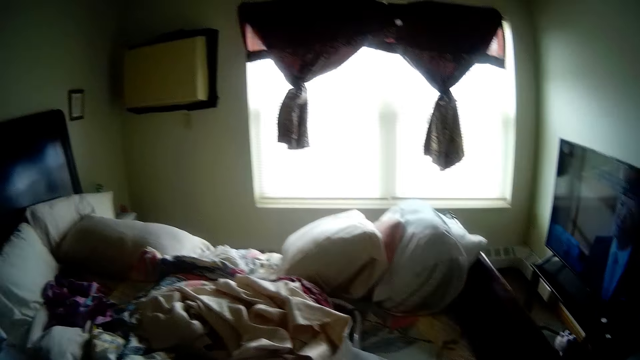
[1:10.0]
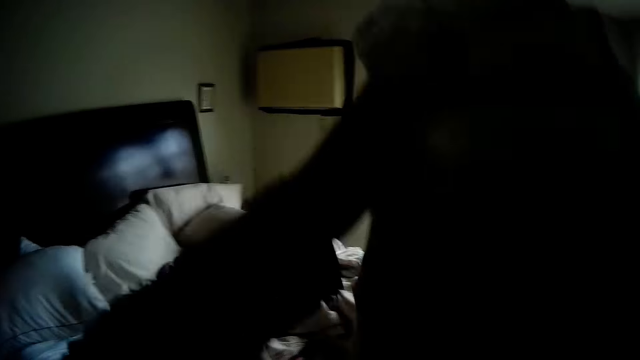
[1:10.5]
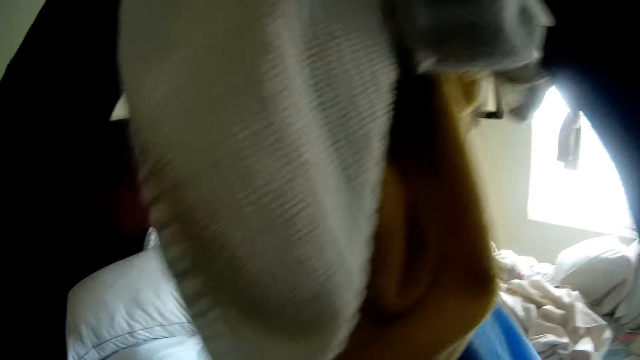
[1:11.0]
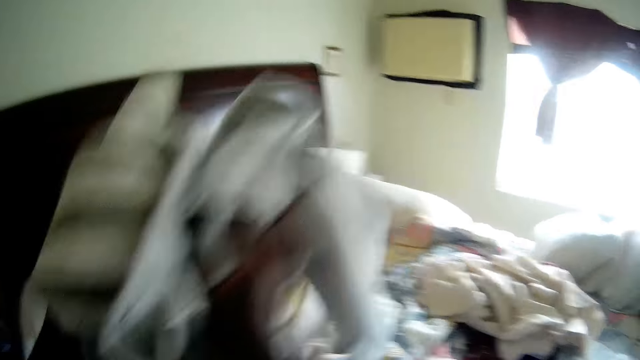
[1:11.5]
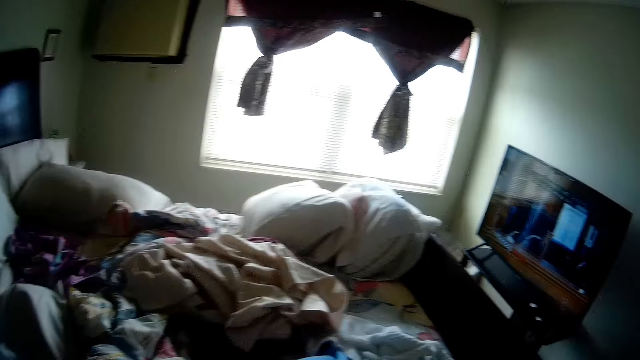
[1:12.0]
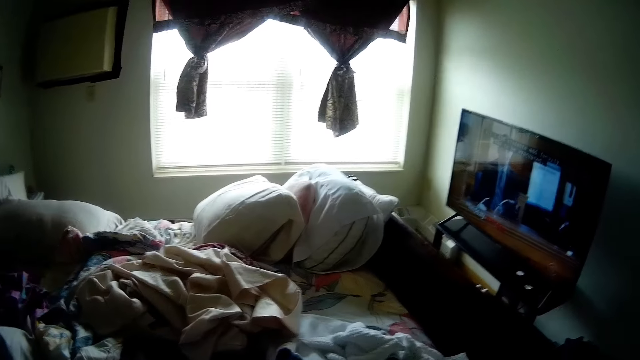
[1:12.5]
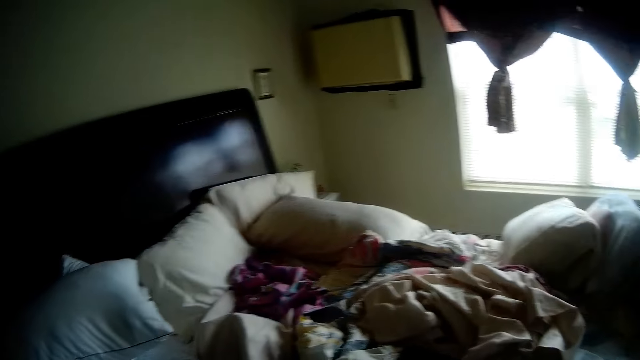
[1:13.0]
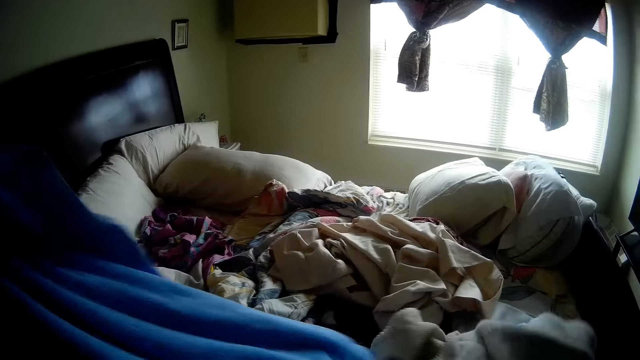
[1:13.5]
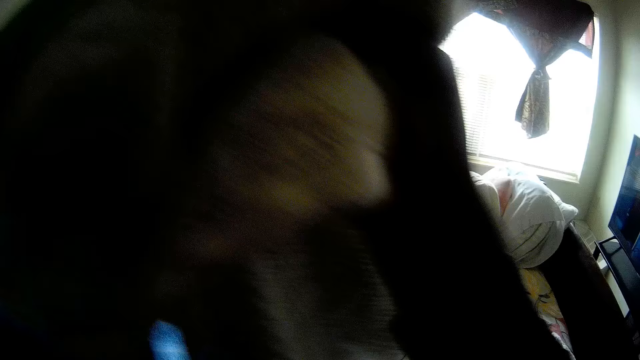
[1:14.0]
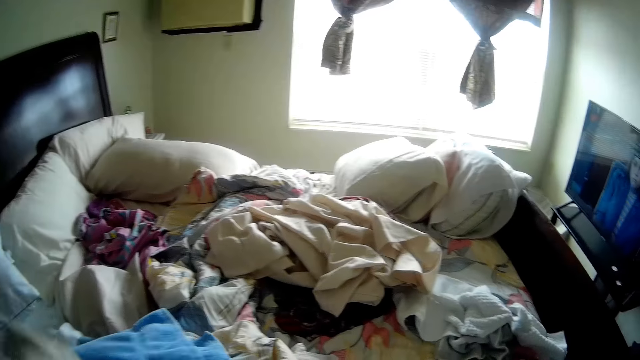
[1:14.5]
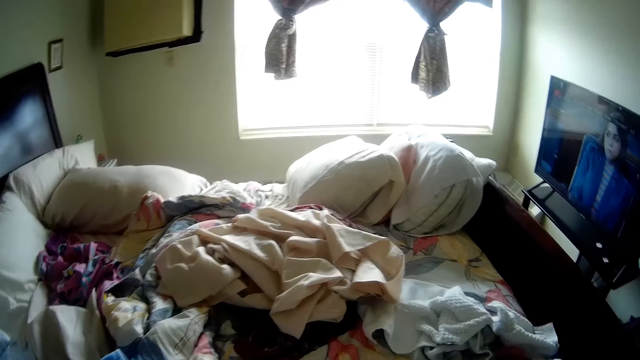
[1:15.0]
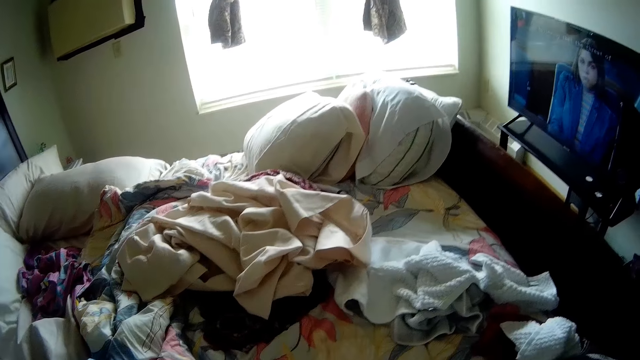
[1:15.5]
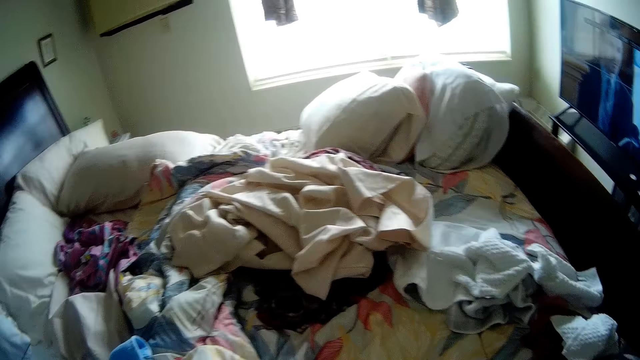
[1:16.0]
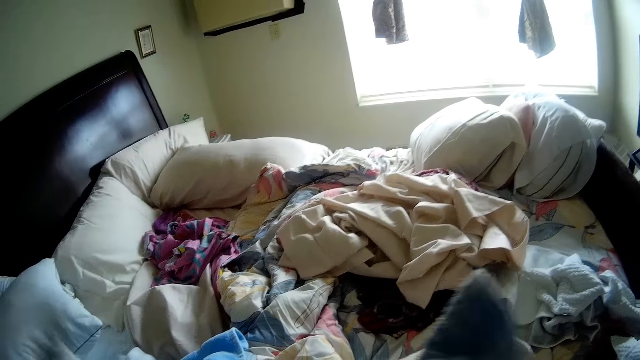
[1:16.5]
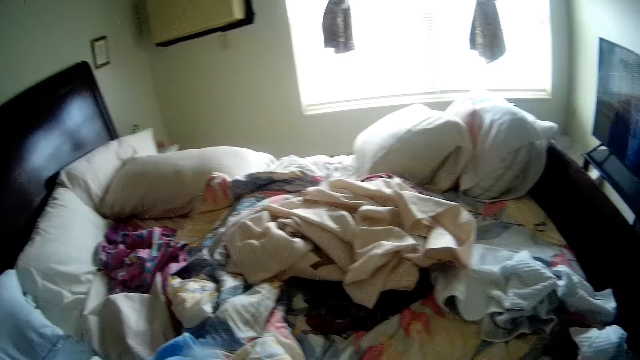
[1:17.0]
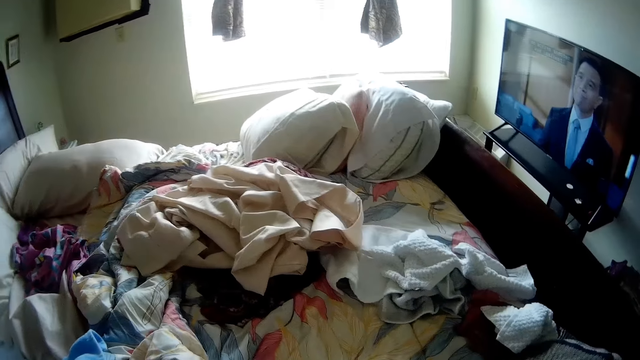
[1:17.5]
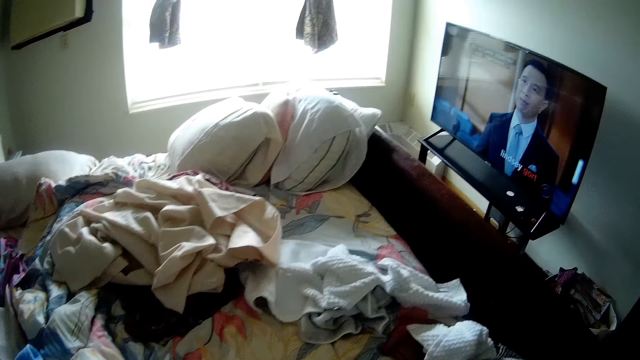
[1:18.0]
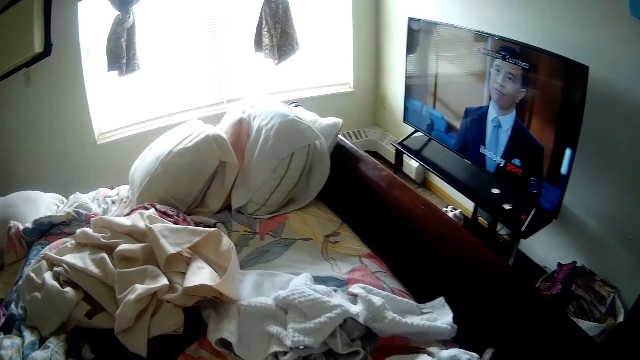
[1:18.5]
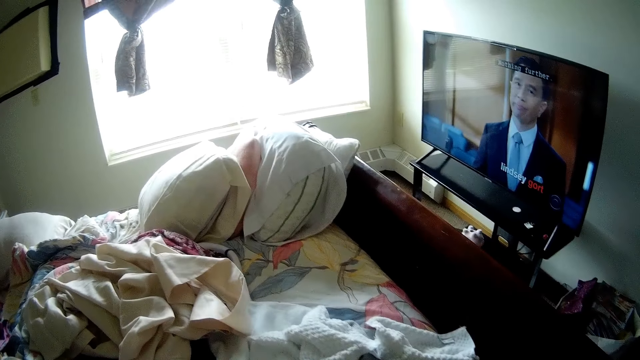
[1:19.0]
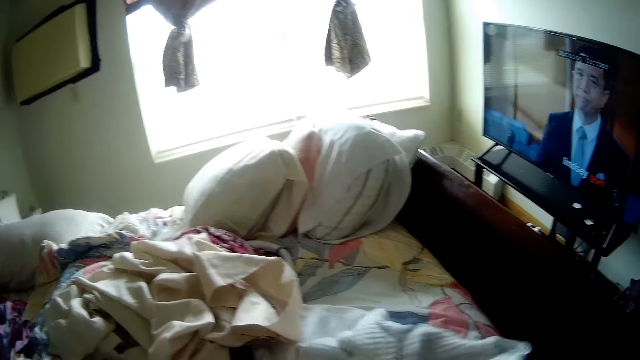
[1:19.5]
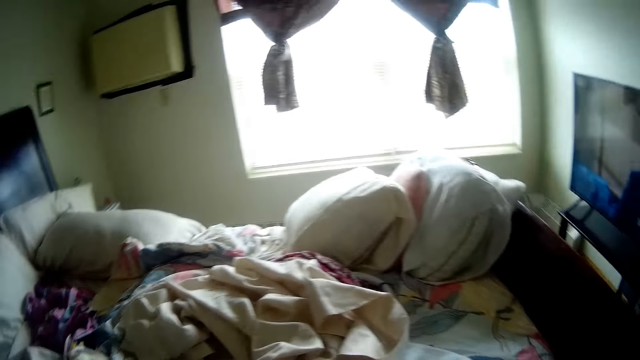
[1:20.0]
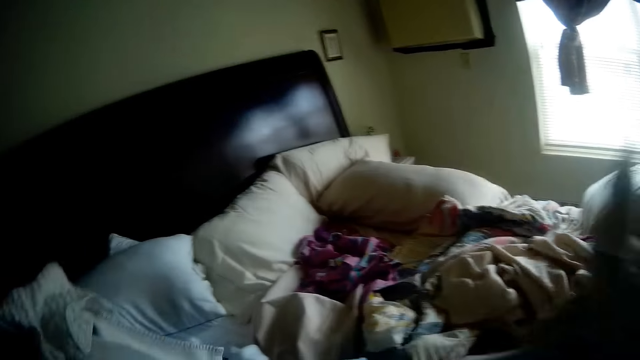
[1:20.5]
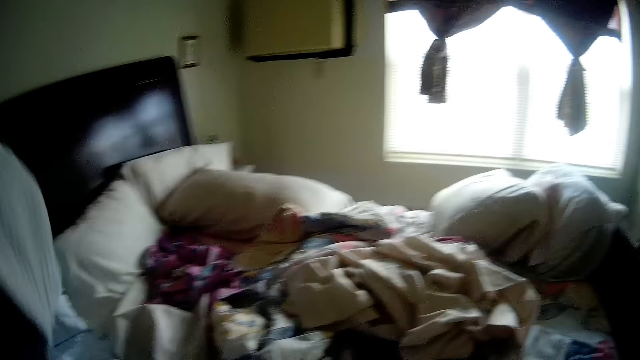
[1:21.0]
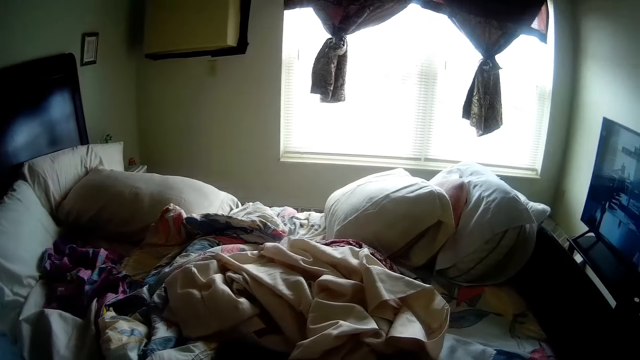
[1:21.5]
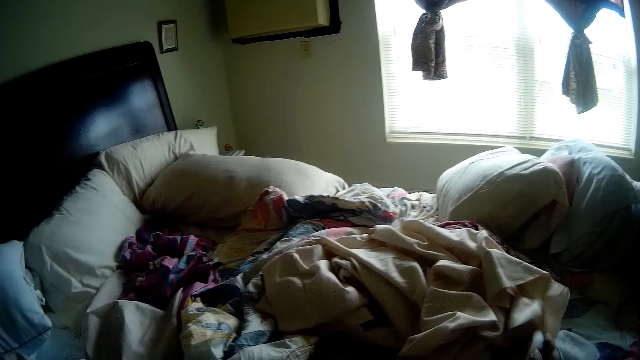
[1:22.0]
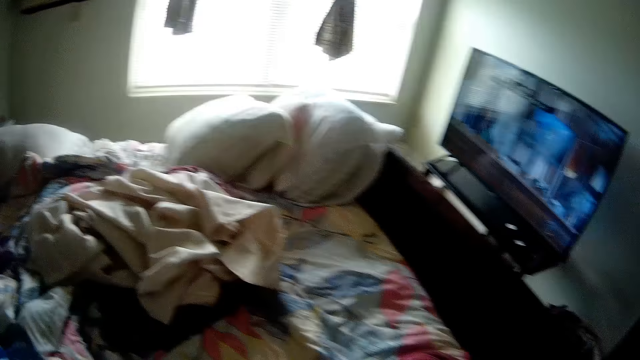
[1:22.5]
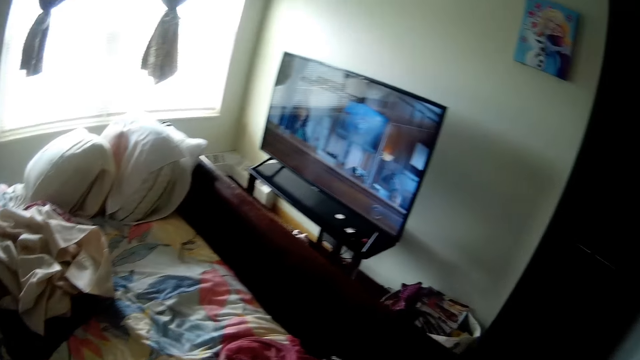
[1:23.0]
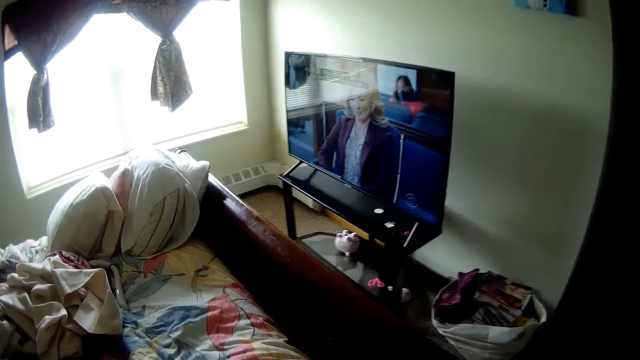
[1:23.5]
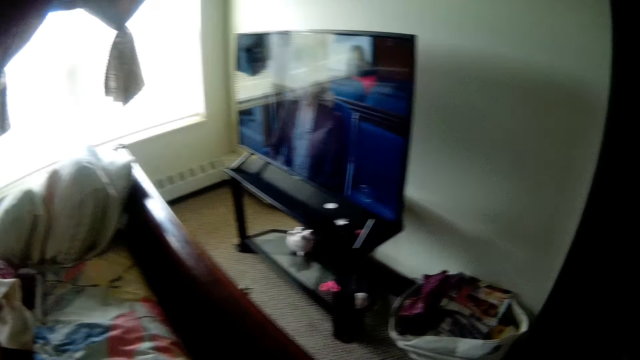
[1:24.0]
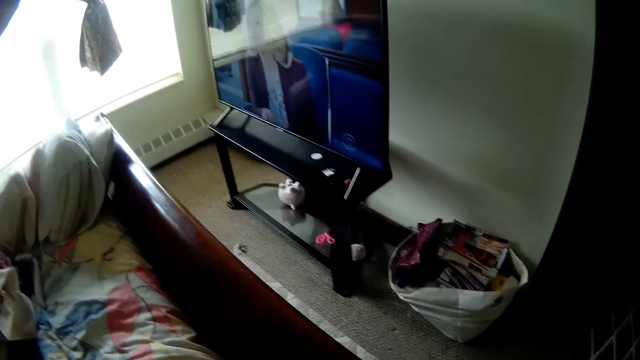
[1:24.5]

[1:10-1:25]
The camera wearer picks some clothes from the bed with both hands. She drops the clothes on the bed with both hands. She drops a cloth on the bed with her left hand. She picks some clothes from the bed with her right hand. She drops the clothes on the bed with her right hand. She holds a cloth in both hands. She picks a cloth from the bed with her right hand. She drops the cloth on the bed with her right hand. She drops a cloth on the bed with her left hand. She moves a cloth on the bed.

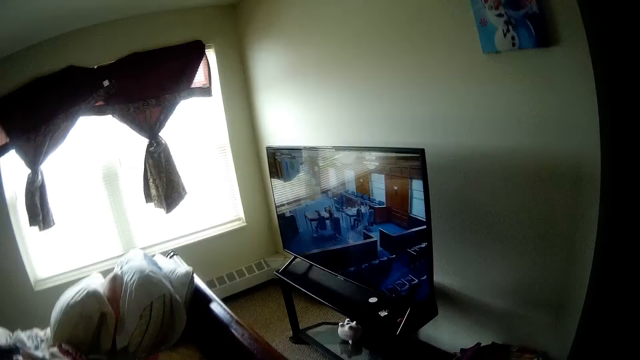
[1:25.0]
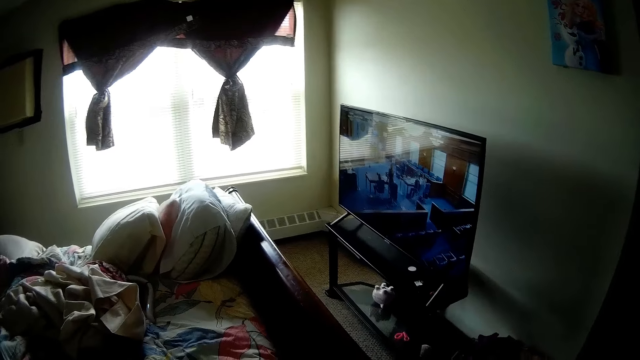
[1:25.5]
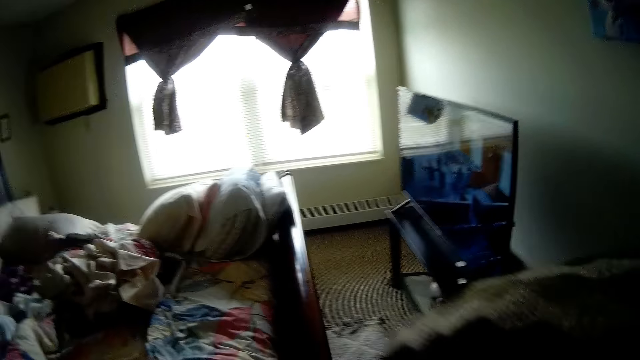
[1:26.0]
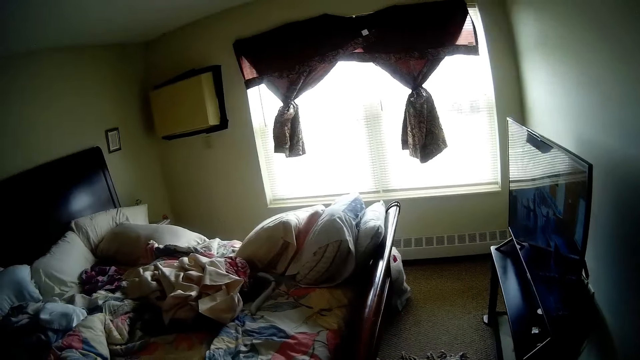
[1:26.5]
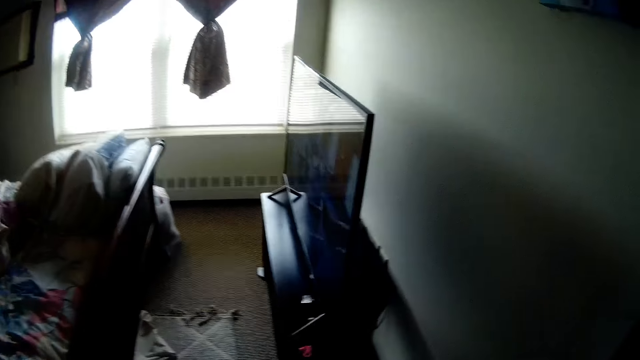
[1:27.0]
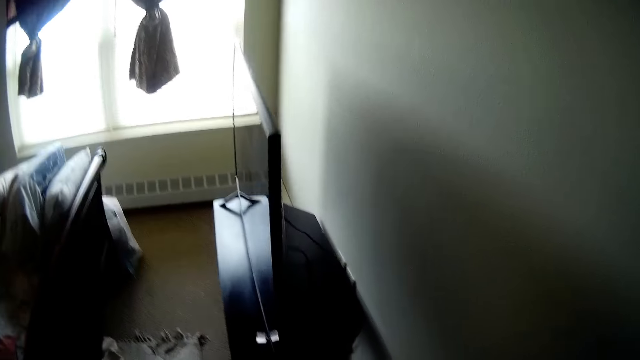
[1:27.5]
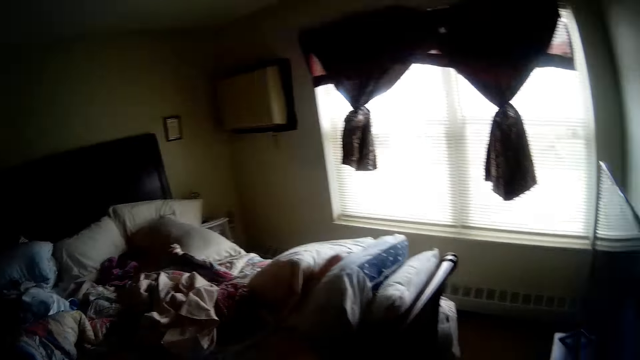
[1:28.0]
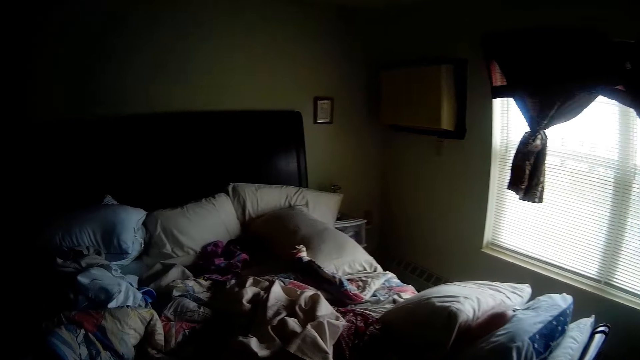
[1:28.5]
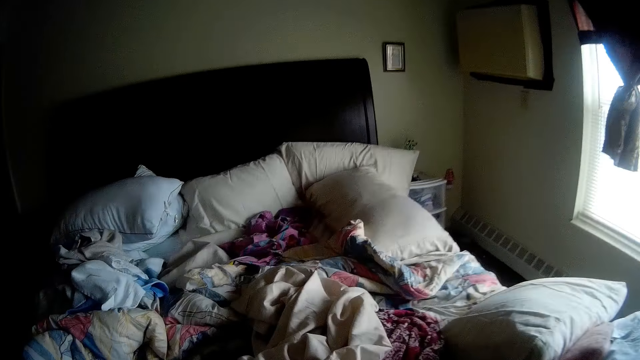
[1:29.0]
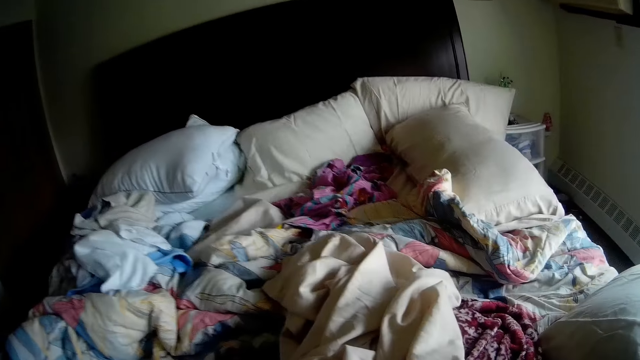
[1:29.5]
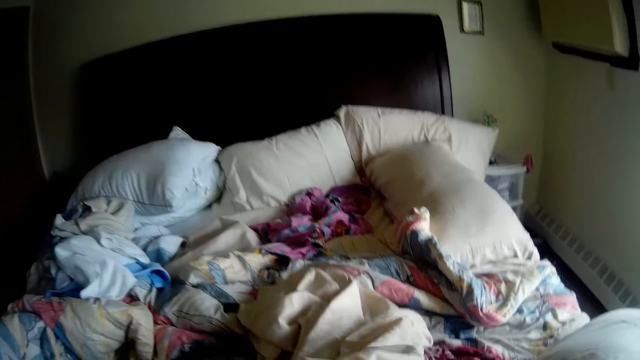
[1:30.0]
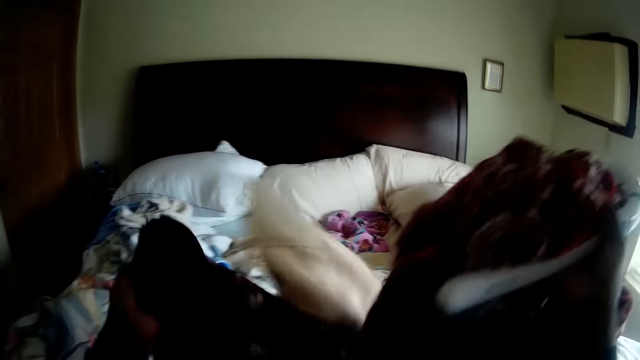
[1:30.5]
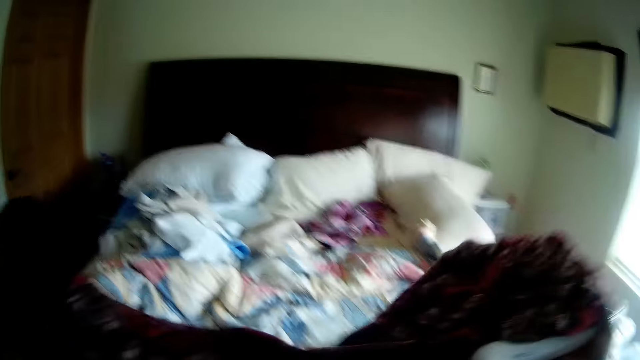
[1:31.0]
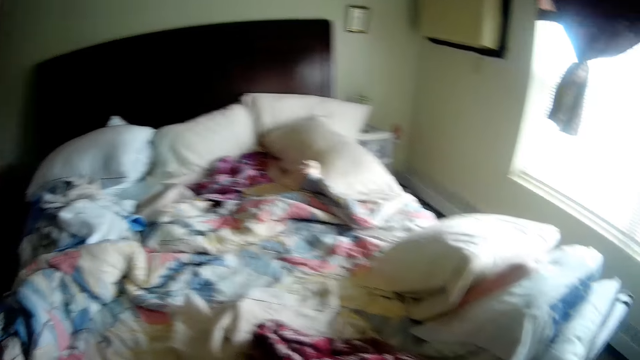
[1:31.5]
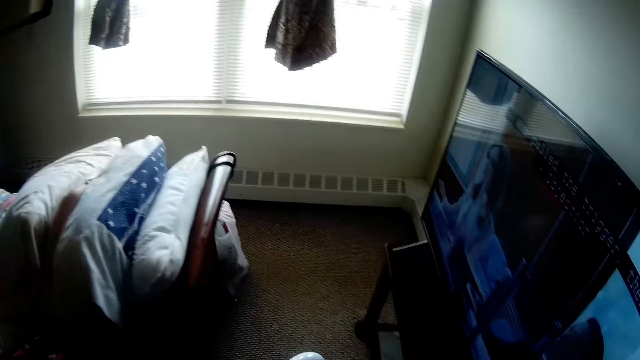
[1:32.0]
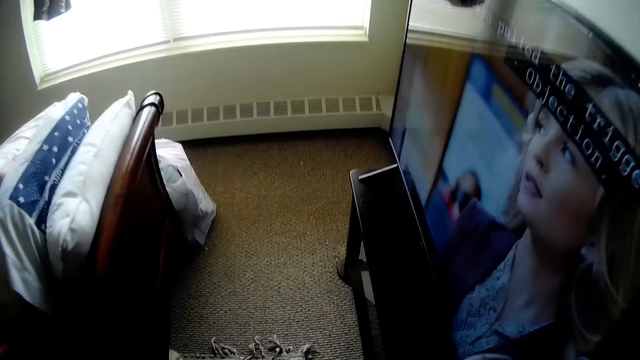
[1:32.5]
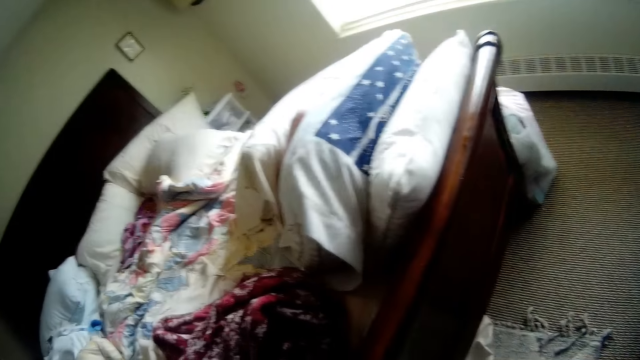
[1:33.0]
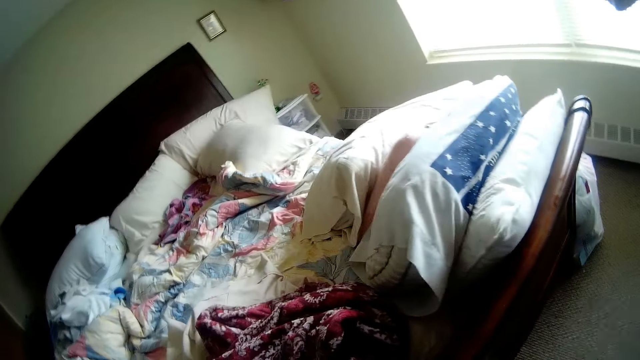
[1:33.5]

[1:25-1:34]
The camera wearer picks a cloth from the bed. They touch a blanket on the bed with both hands. They look at the bed.
